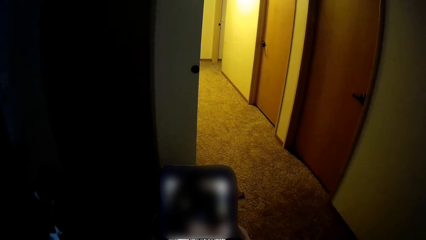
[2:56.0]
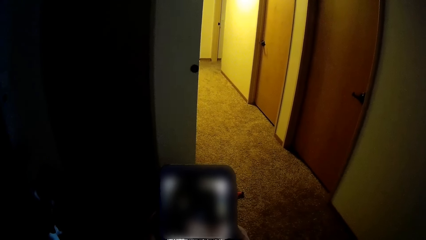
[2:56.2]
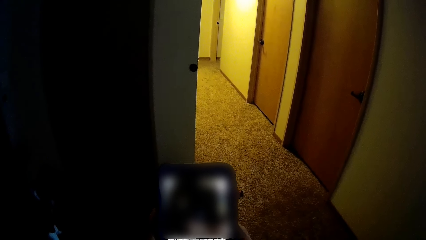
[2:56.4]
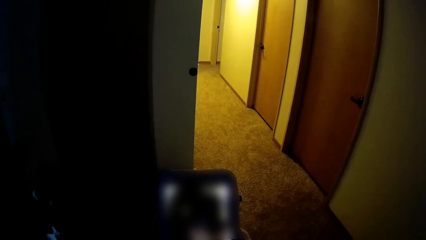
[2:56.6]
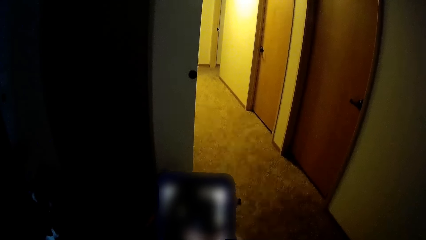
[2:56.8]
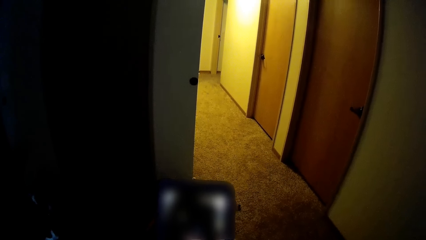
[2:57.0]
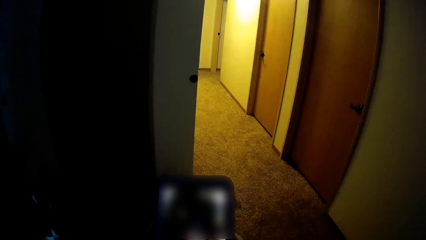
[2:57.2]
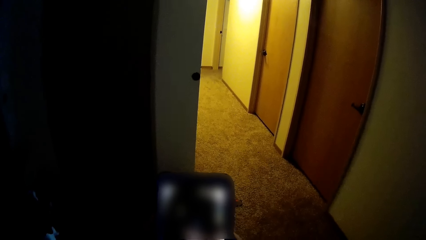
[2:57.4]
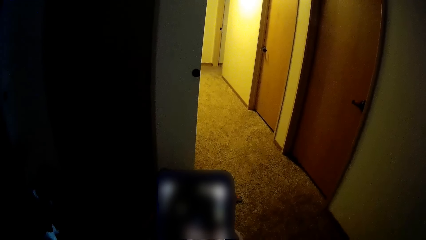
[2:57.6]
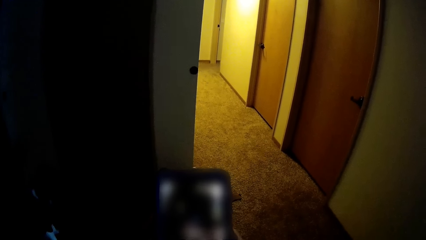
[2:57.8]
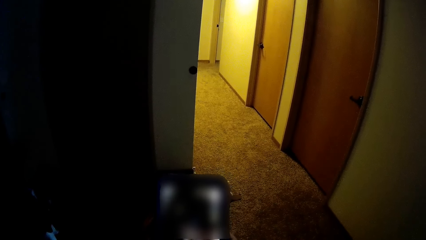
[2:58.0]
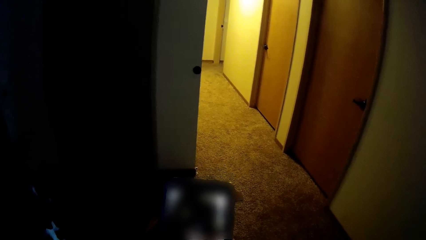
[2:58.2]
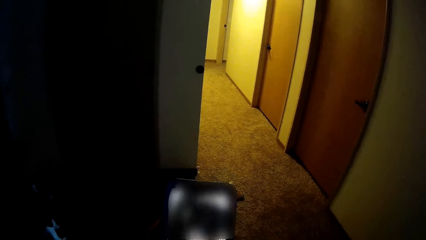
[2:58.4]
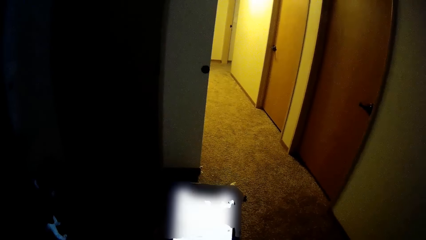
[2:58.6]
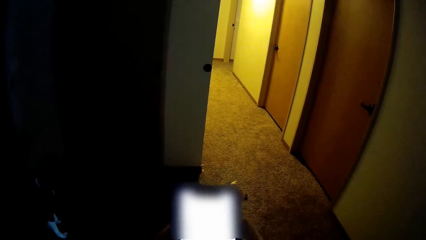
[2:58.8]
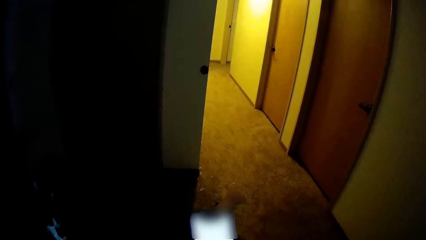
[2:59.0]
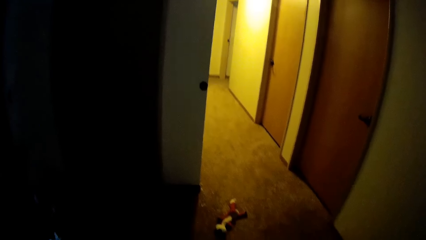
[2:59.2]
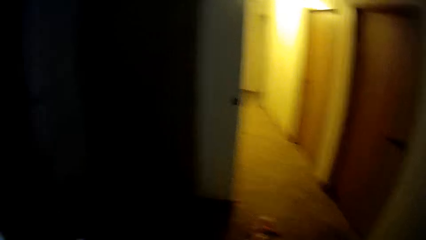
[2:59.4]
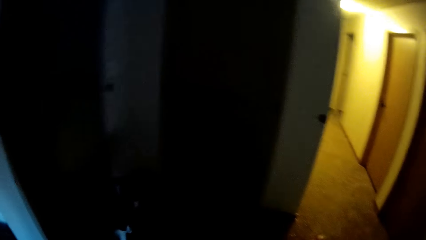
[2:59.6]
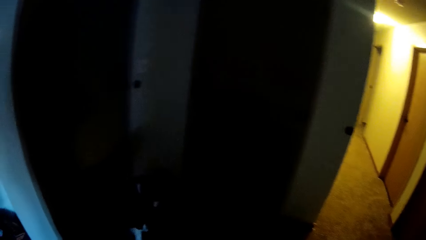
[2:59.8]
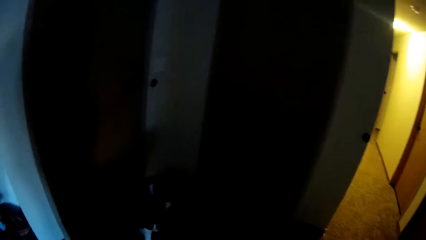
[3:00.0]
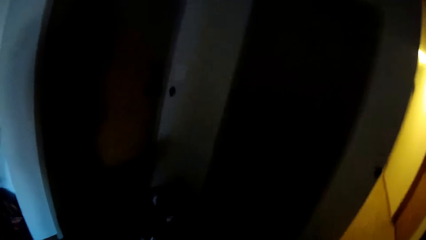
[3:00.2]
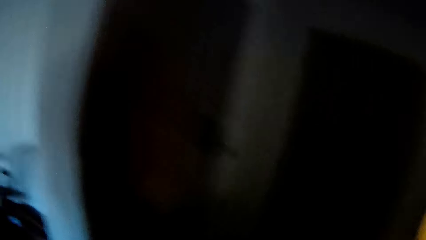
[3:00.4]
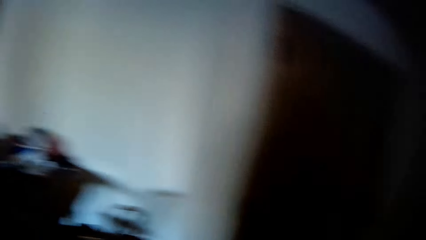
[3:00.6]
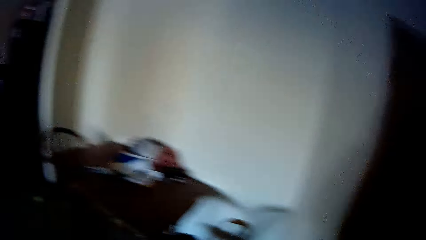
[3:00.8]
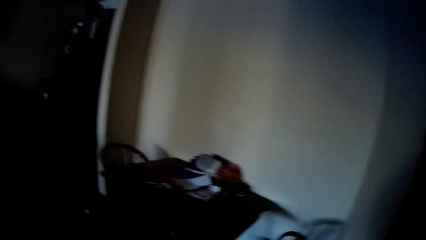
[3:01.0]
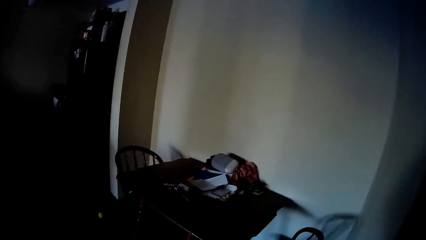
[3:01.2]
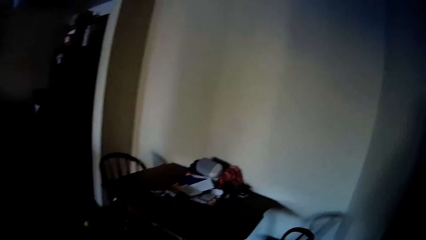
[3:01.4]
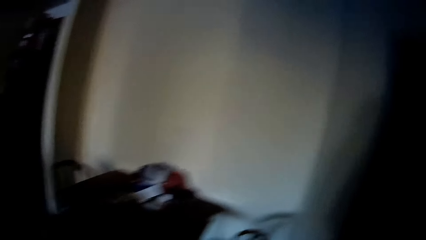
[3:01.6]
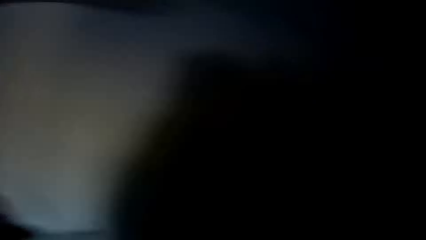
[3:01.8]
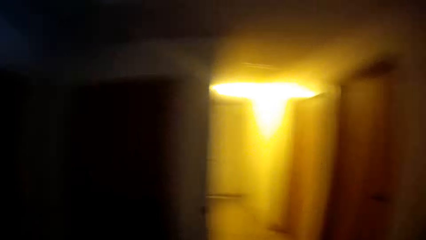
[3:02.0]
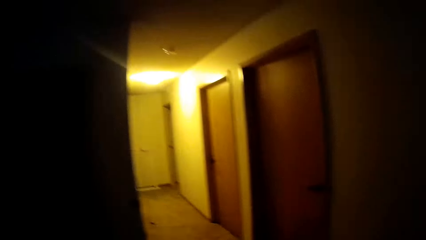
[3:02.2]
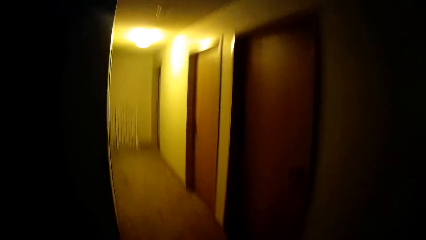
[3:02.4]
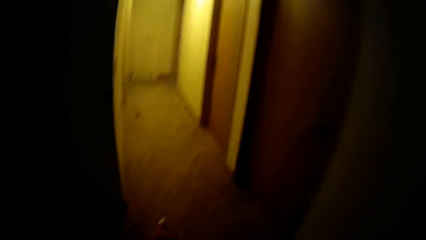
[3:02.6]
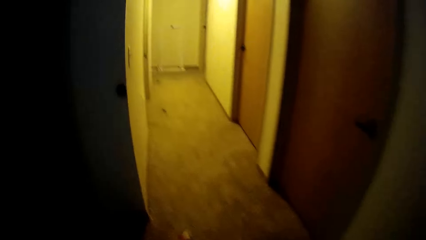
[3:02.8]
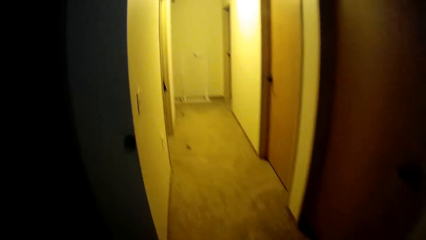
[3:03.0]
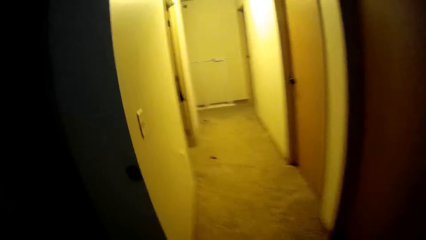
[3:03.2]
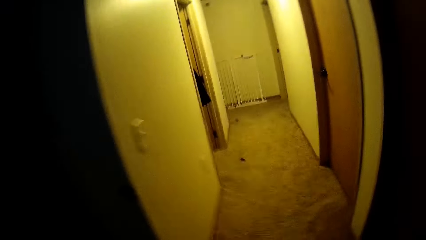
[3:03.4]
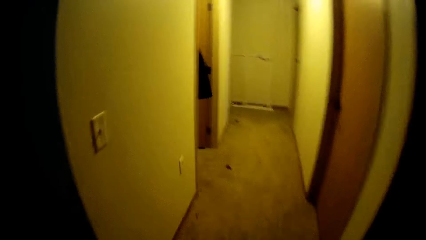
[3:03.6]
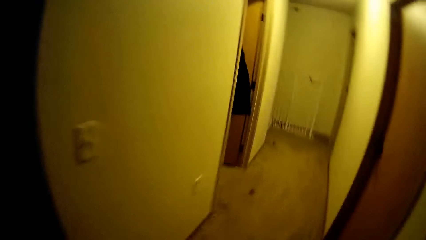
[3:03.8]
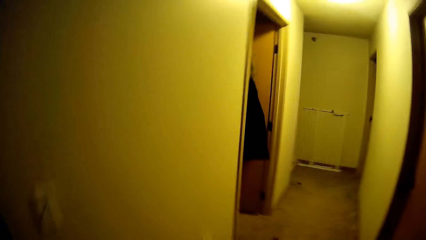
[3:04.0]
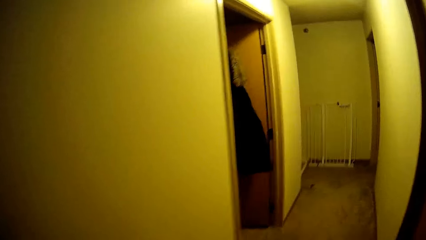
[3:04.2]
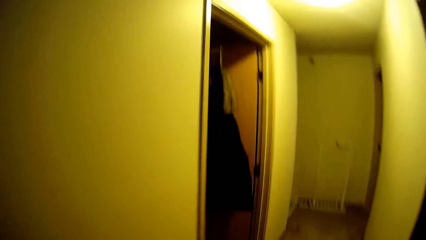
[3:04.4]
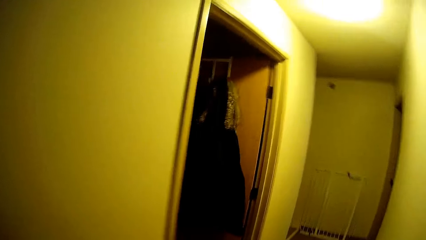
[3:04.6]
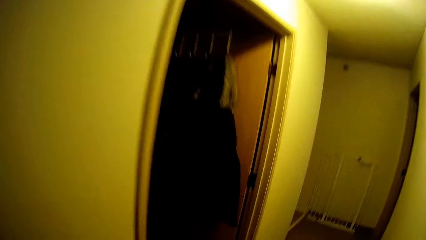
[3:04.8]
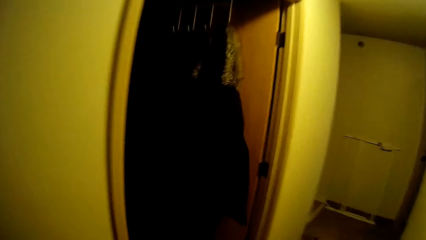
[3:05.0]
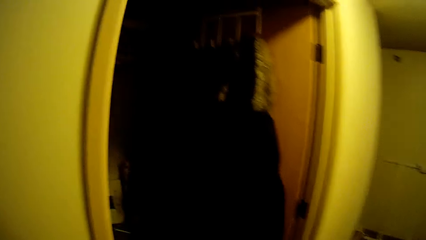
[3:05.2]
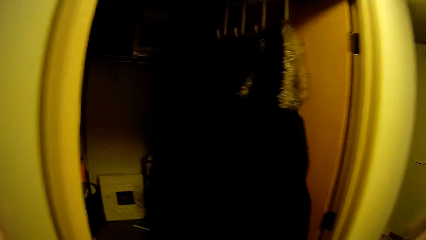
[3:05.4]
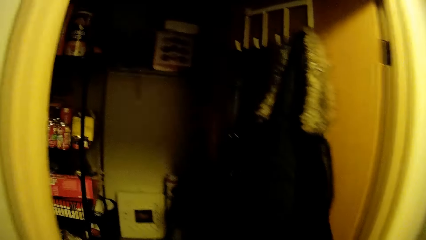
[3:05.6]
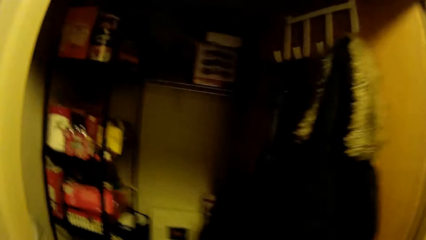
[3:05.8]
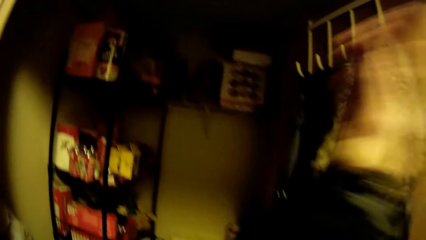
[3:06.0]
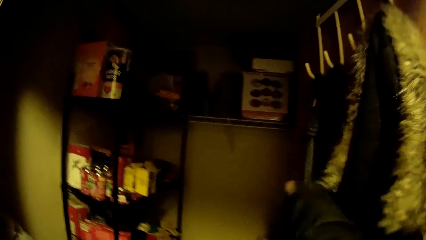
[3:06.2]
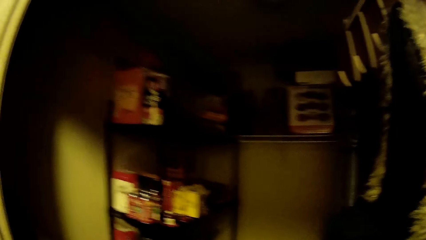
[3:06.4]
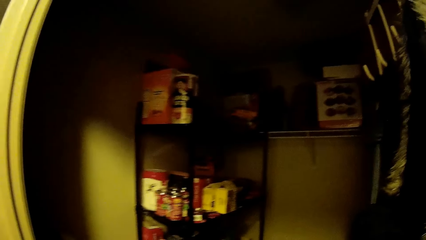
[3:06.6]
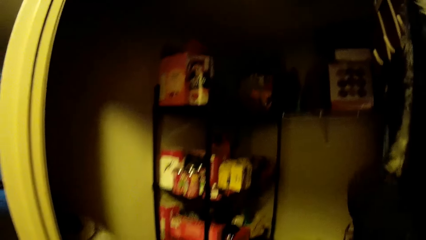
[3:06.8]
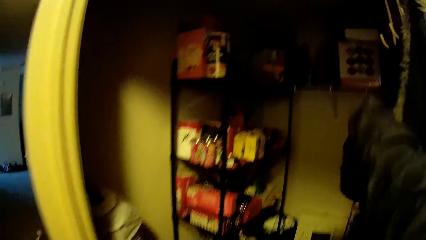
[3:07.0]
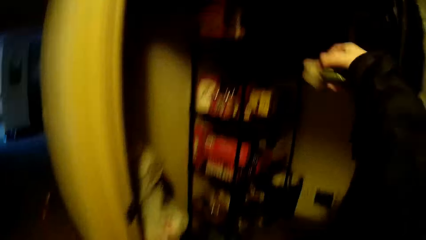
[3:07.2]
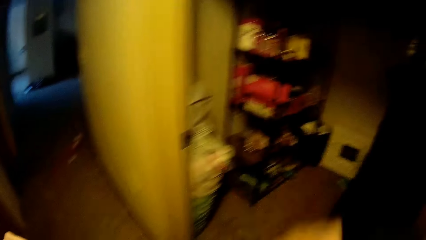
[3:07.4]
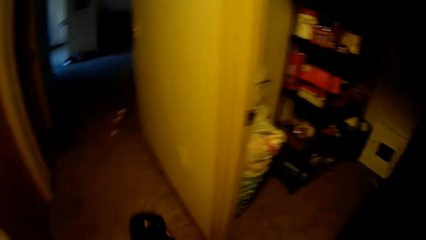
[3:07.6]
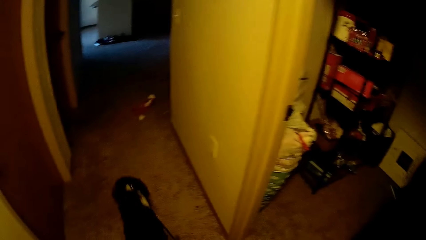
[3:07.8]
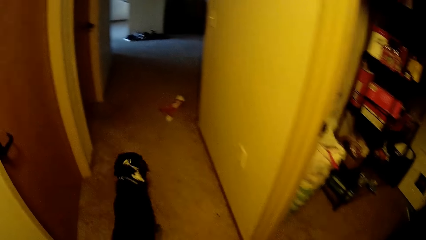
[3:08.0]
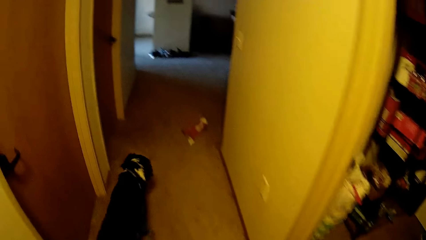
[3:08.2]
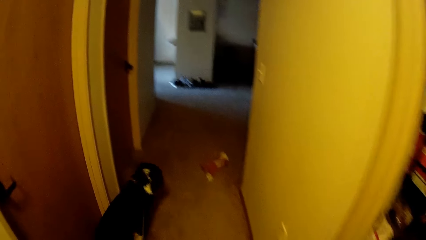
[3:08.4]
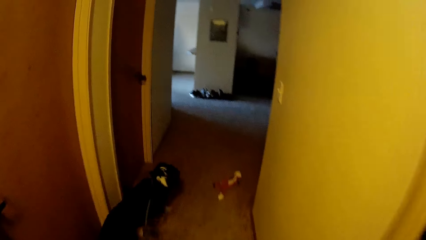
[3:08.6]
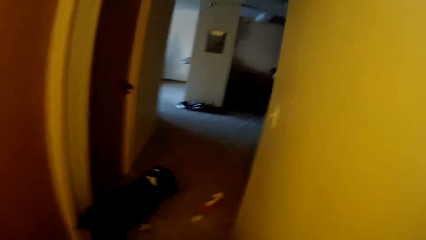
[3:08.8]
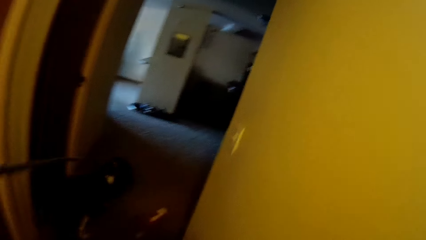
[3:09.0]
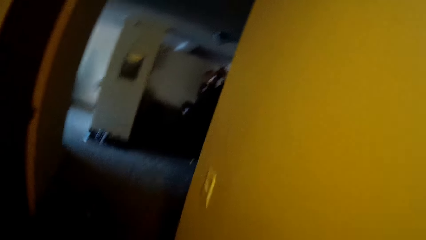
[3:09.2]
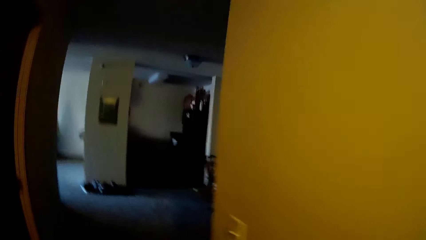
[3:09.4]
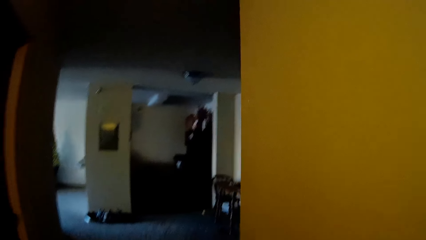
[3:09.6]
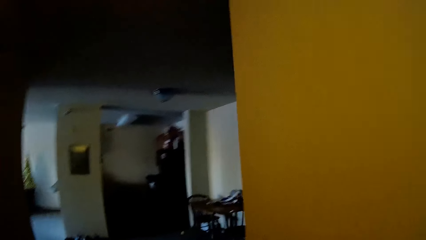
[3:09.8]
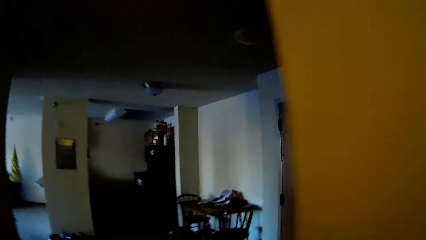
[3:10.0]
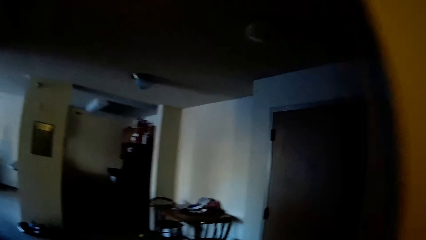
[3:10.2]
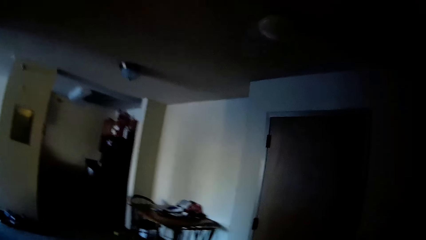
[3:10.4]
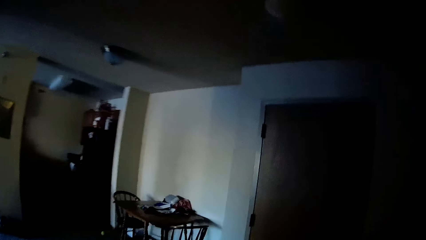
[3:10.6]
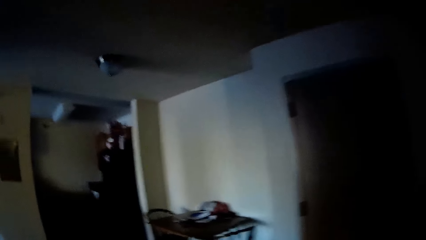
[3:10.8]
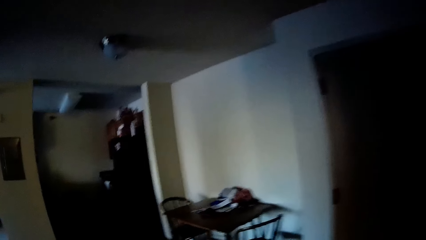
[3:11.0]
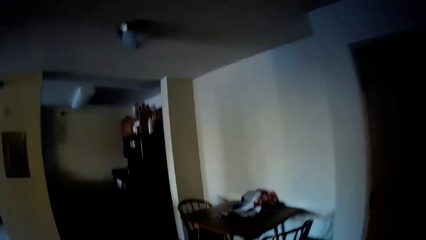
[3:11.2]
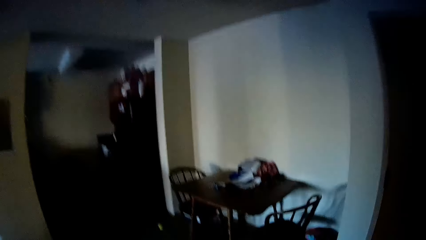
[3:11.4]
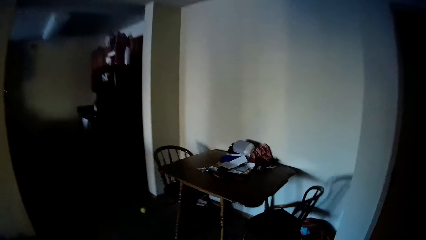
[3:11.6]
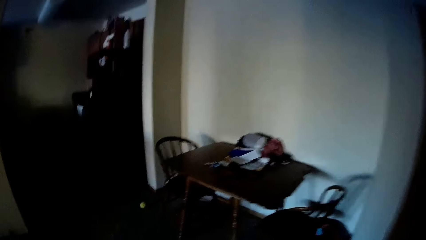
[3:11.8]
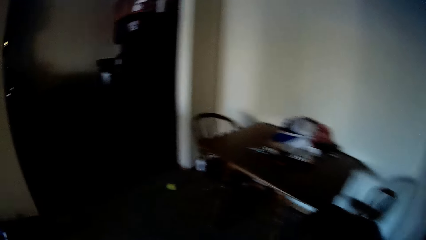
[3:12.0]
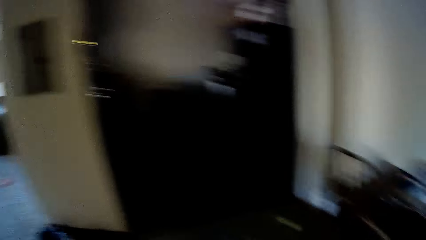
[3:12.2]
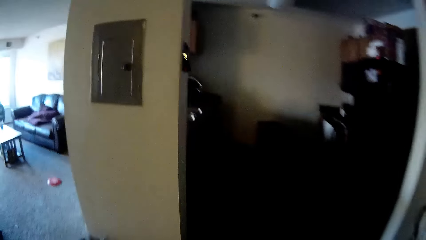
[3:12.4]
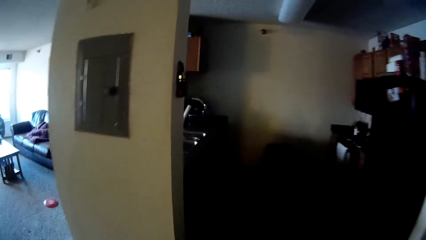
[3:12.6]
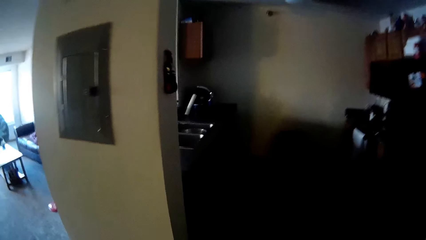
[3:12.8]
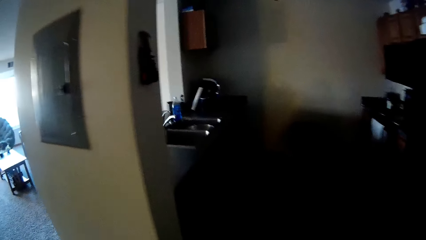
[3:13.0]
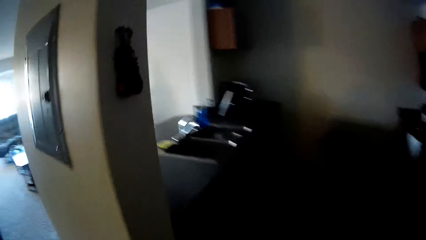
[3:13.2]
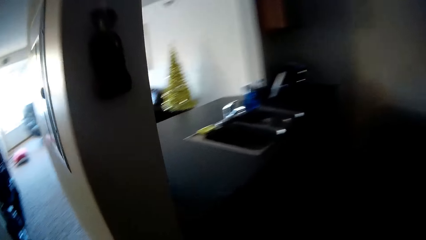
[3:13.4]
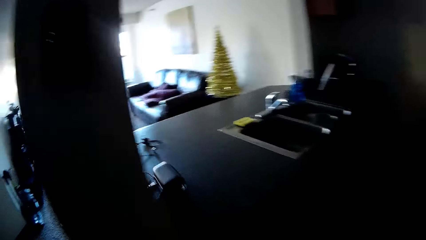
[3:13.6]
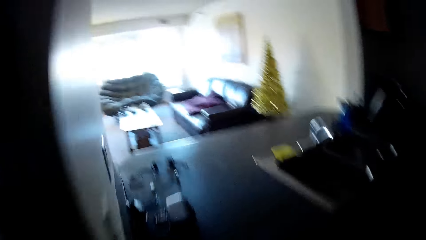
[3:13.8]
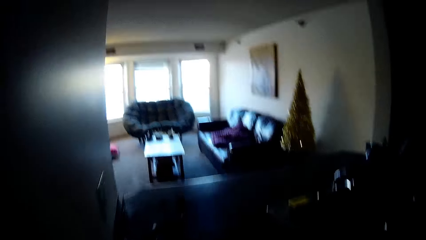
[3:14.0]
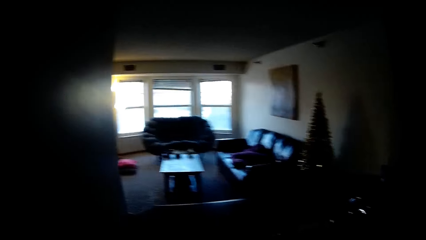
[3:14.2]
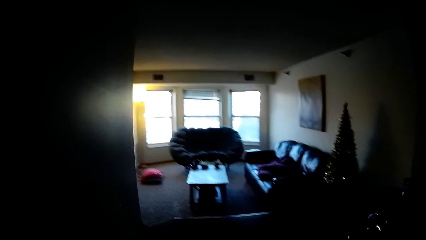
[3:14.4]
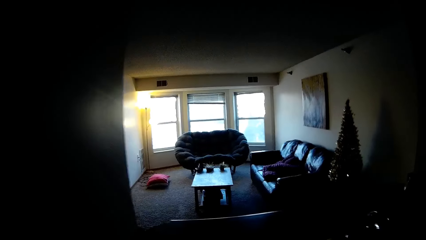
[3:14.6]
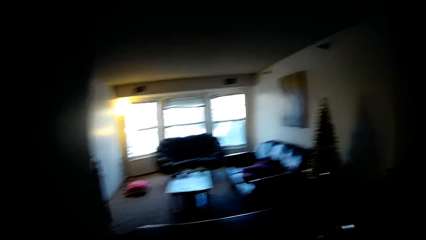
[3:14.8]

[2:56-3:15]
The camera wearer stands. They scroll through the phone. They look around. They walk in the house. They pick up the card from the pocket. They walk in the house with the dog.
